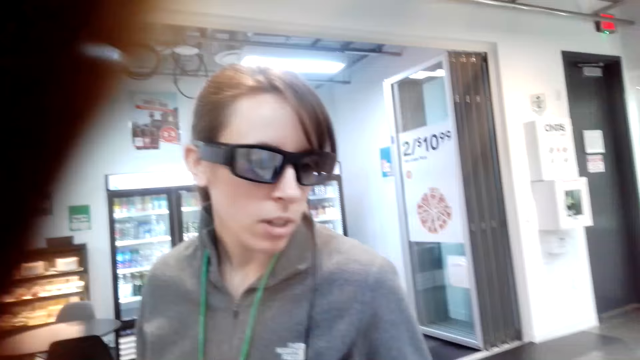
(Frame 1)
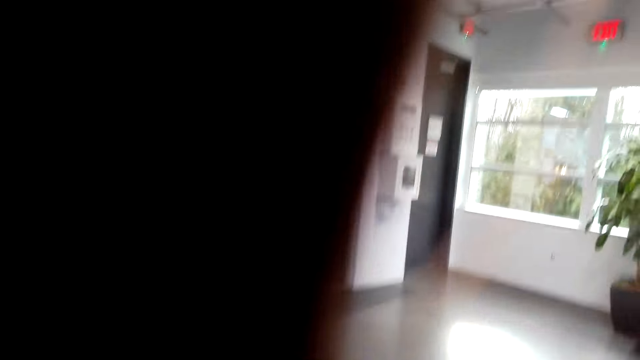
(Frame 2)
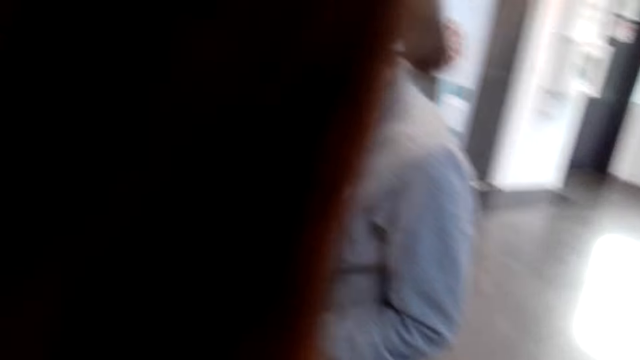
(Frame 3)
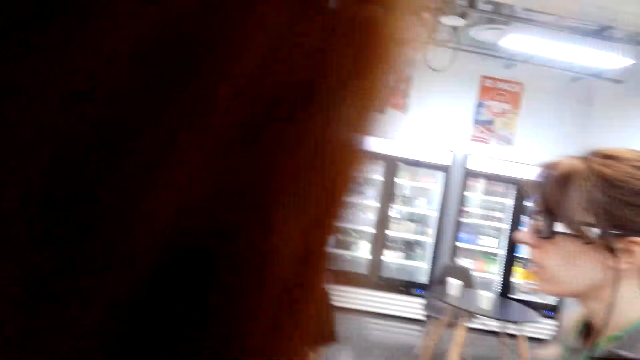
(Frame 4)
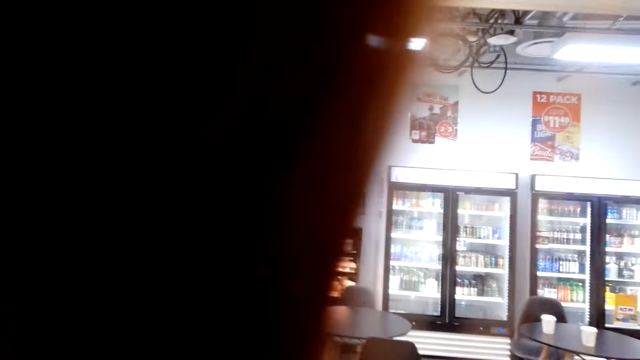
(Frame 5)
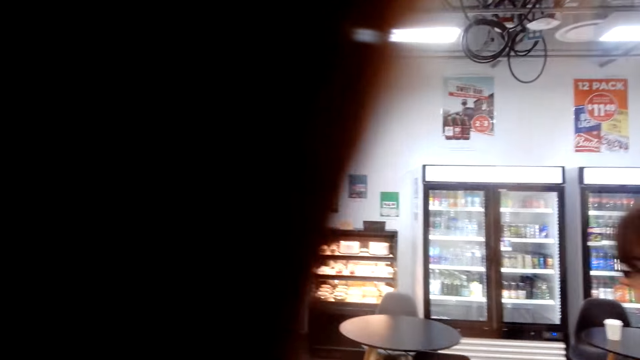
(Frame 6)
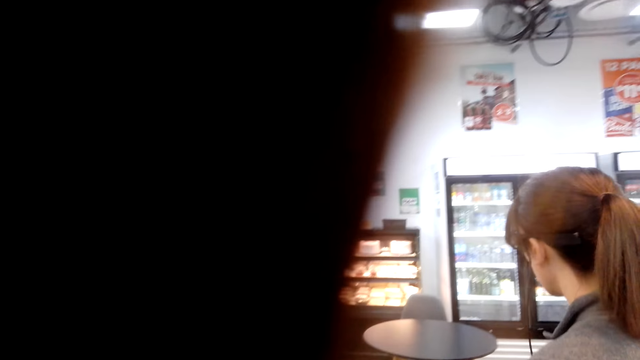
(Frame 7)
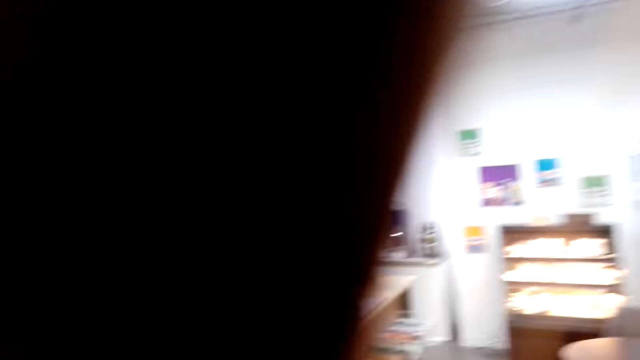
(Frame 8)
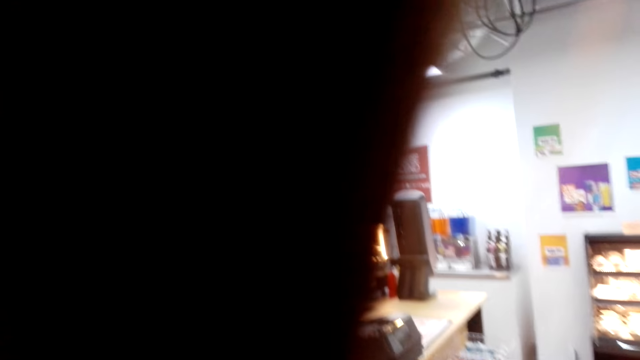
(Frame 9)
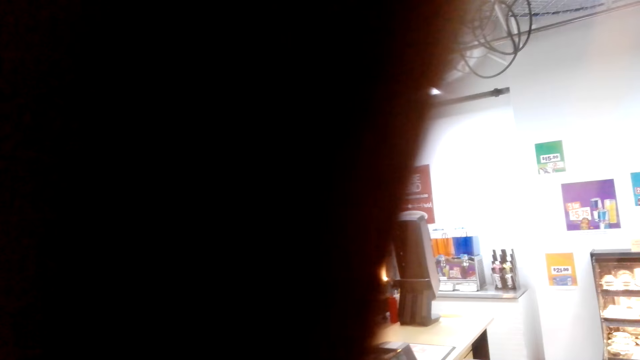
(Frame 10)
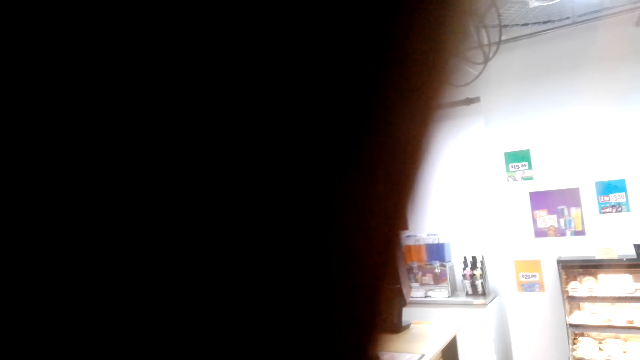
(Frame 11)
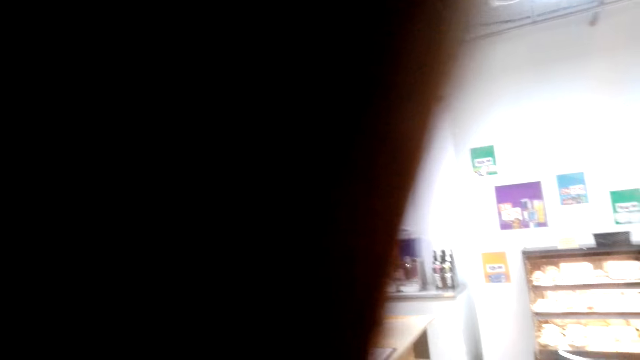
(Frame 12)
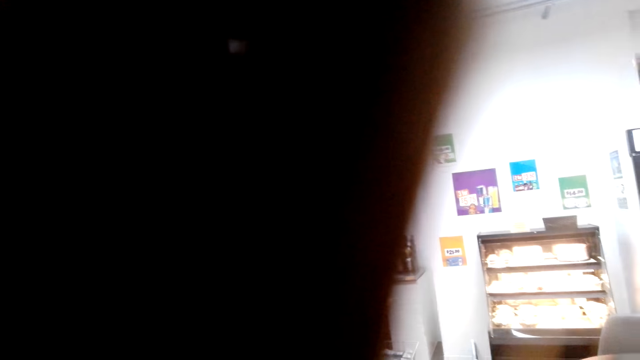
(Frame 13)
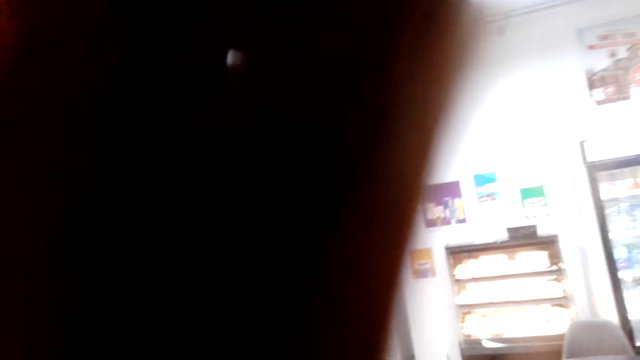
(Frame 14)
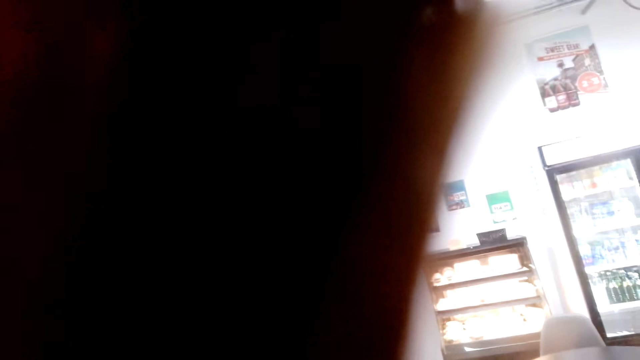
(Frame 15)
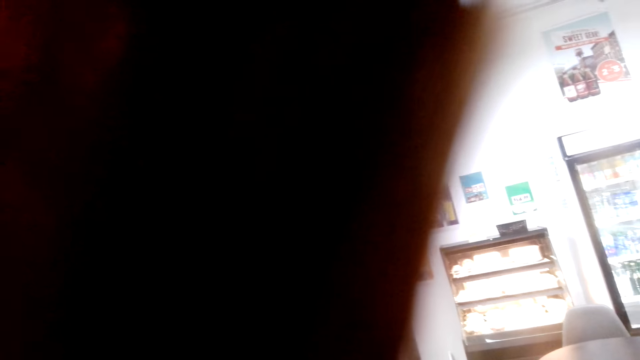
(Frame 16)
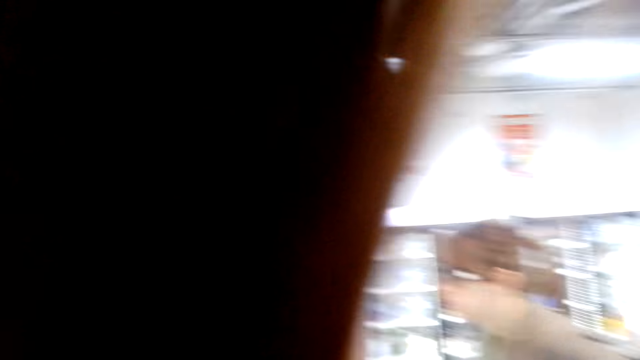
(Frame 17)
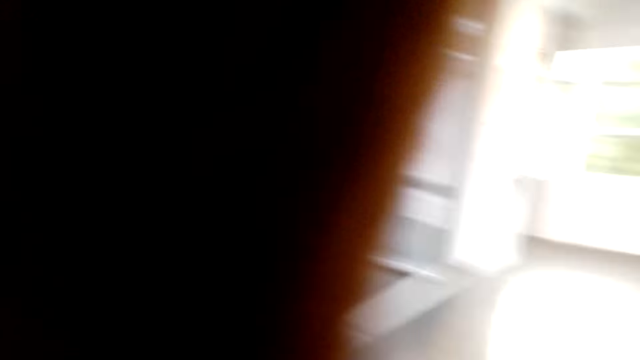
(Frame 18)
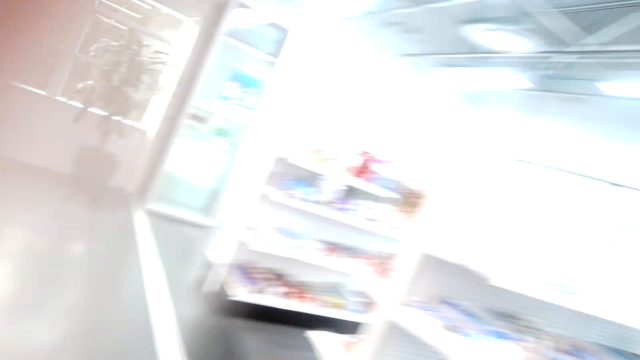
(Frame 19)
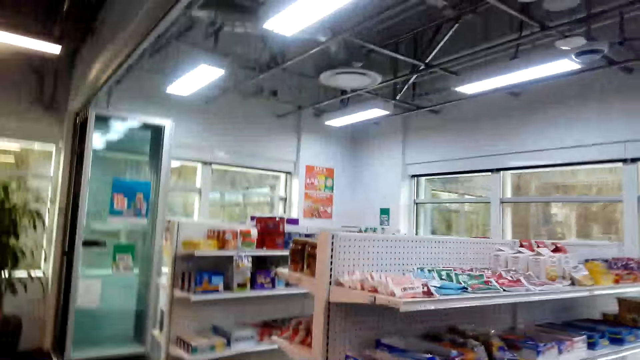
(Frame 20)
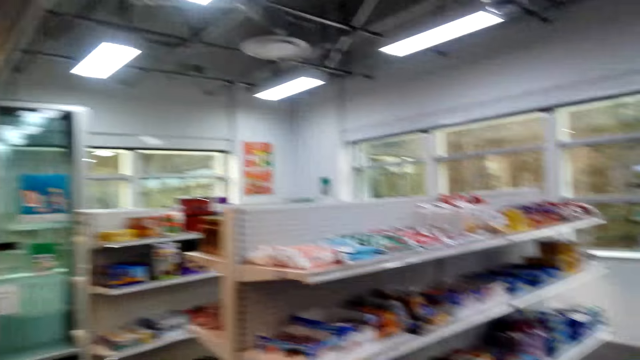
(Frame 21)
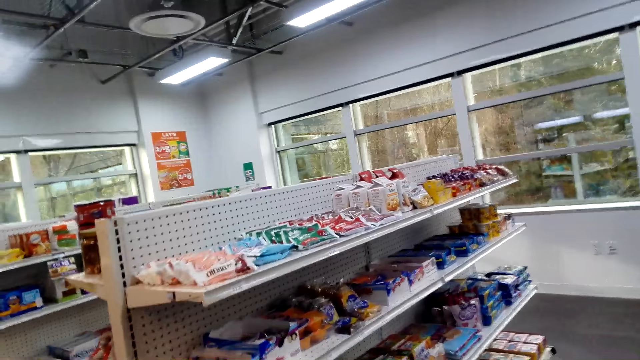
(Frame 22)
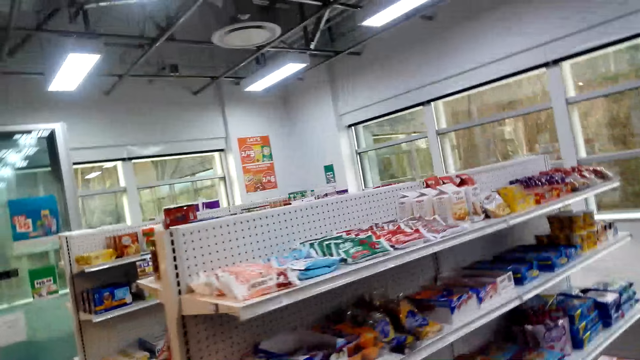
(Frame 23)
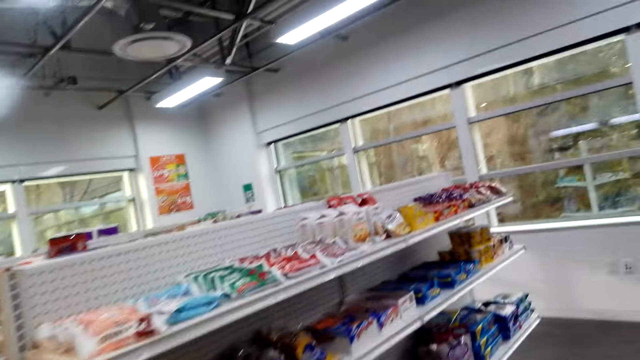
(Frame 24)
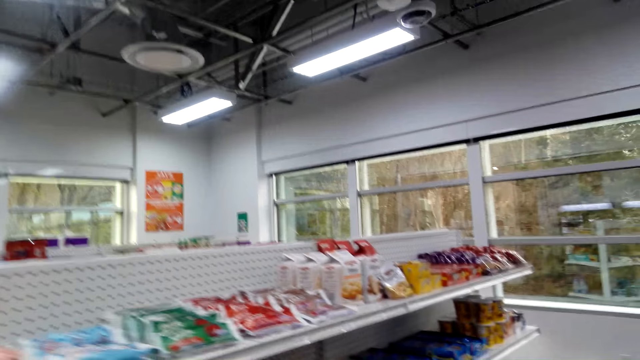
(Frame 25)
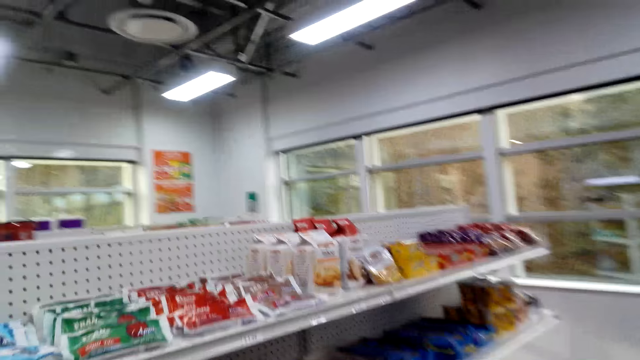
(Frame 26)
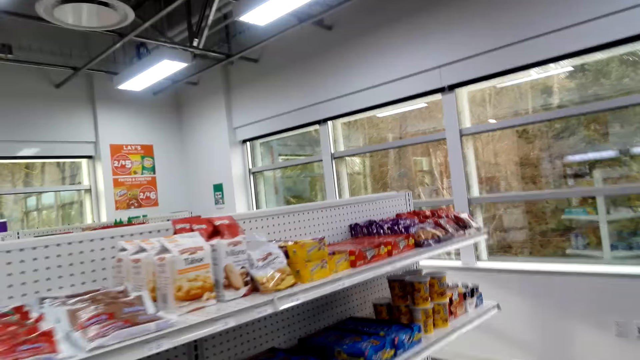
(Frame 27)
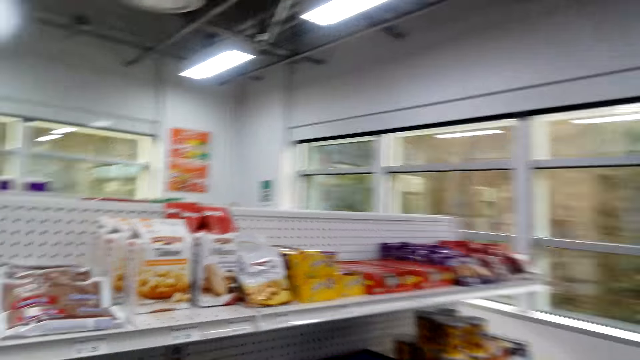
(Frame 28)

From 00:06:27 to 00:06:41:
The camera wearer touches the camera. They put a hand on their face. They walk in a supermarket.

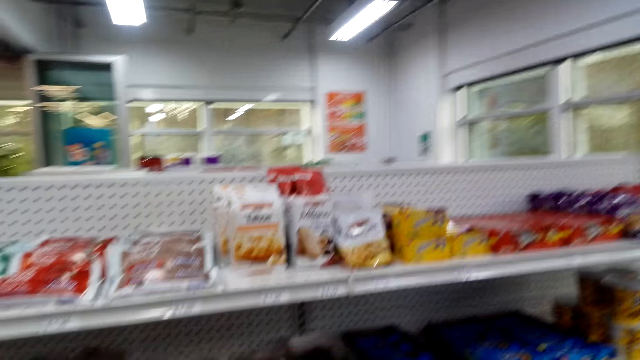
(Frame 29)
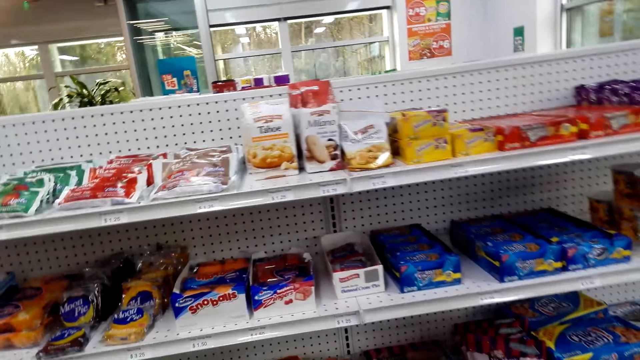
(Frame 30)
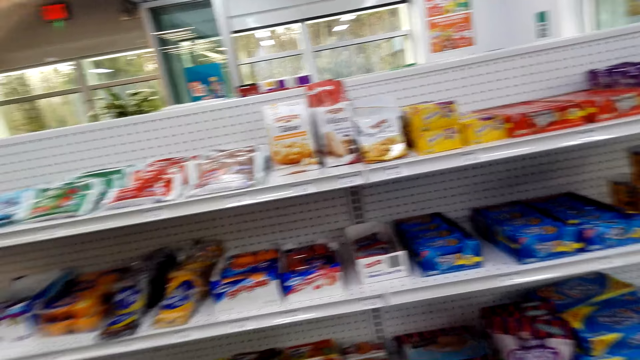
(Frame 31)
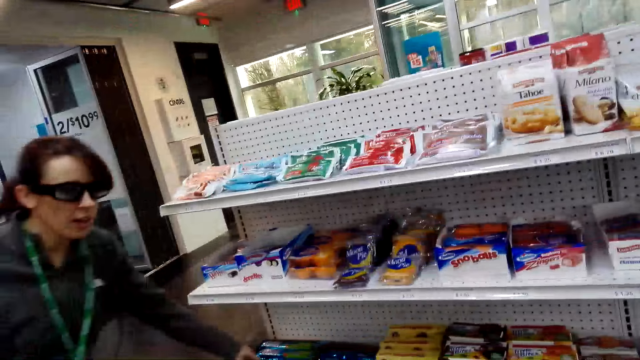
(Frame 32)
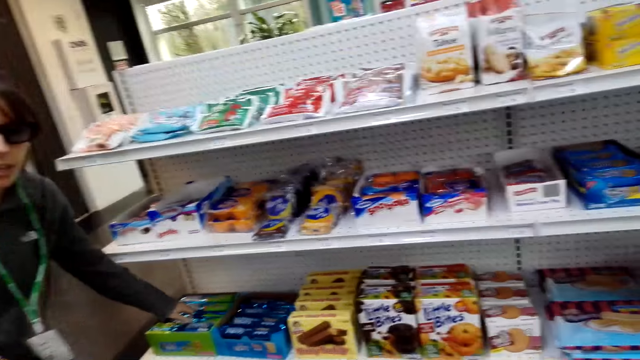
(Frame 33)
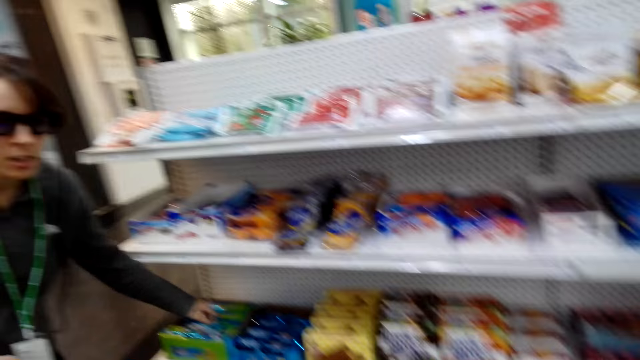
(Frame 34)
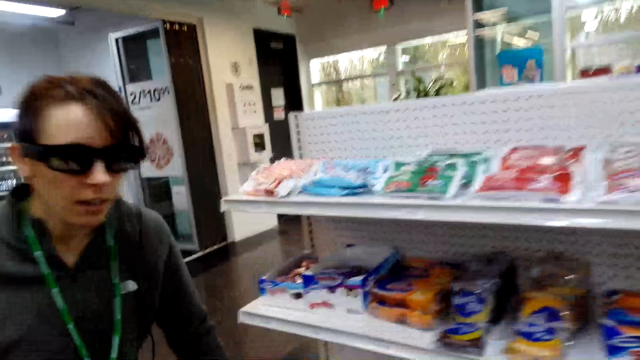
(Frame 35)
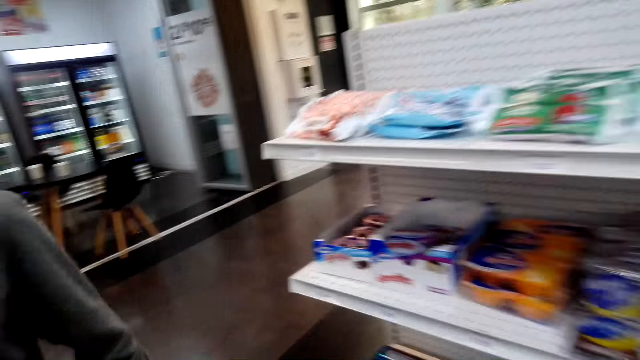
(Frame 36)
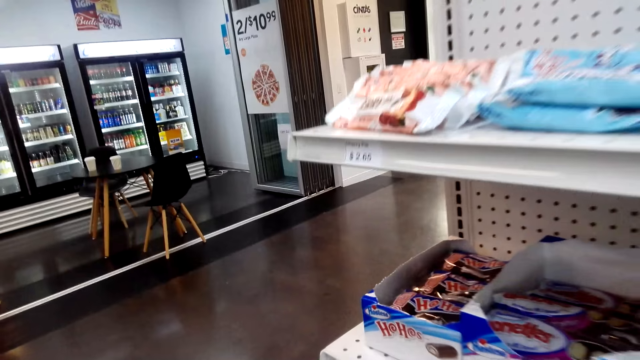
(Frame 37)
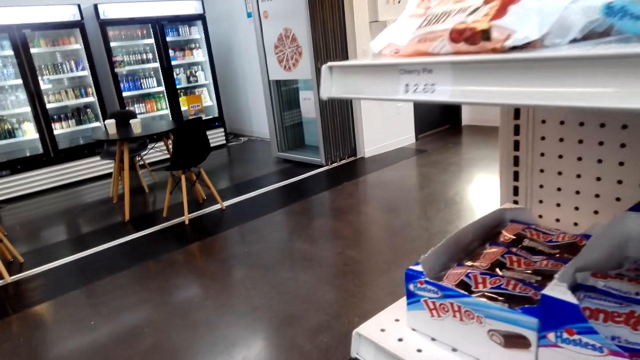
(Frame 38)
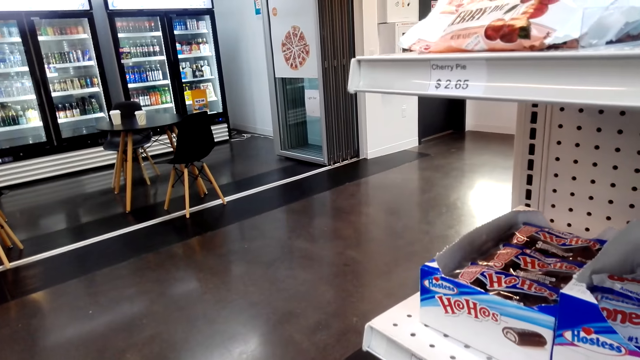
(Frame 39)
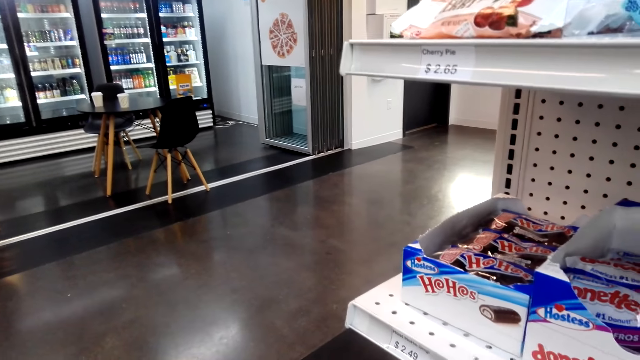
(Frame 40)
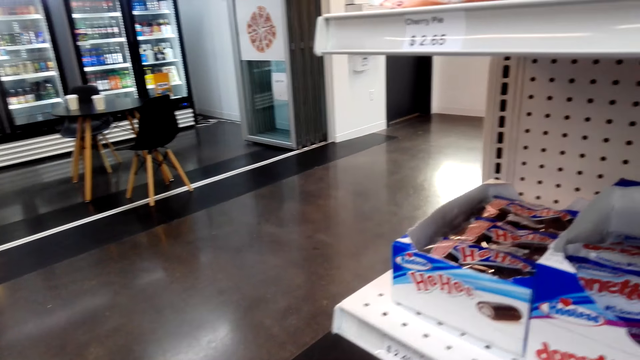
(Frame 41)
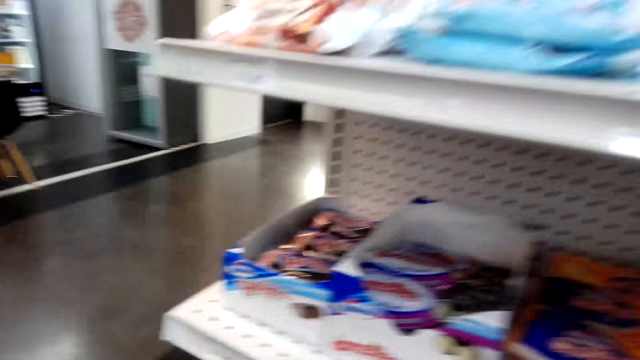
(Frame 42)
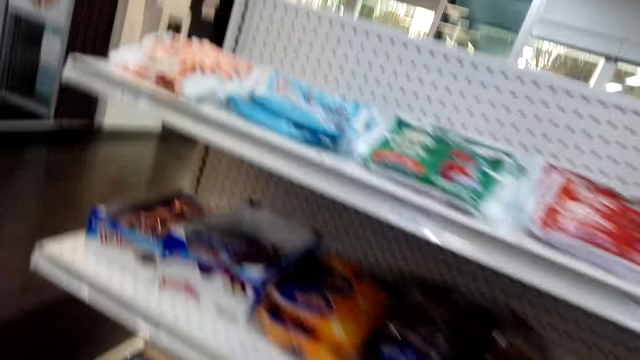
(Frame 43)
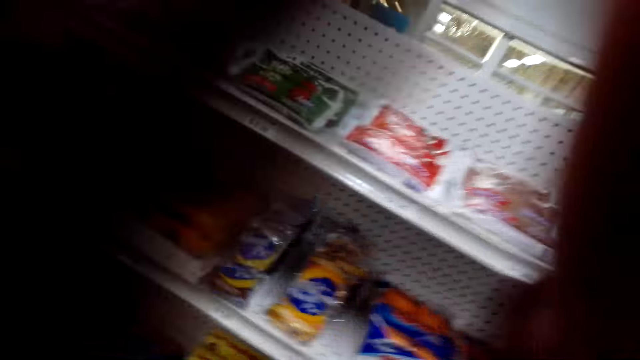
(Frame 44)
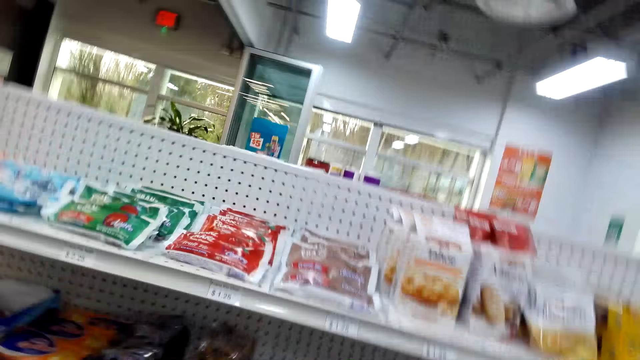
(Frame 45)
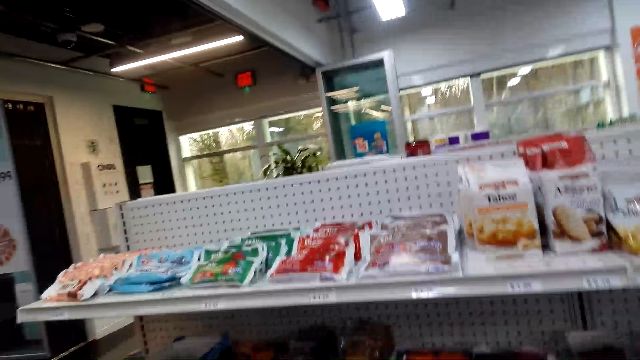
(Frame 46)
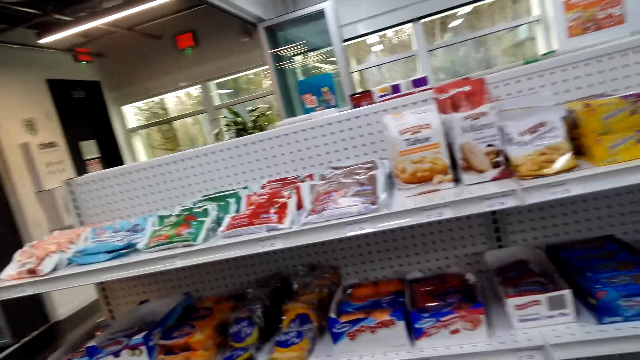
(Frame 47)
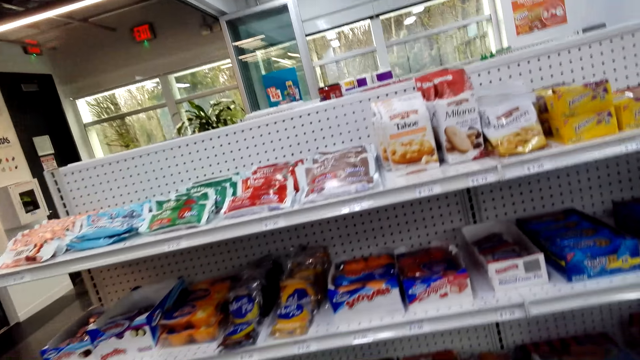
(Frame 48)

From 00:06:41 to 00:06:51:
A lady picks a packet of chocolate on a shelf. The lady holds items. The camera wearer looks around. They pick a packet of chocolate on a shelf, touch the camera, and look for items on shelves.
